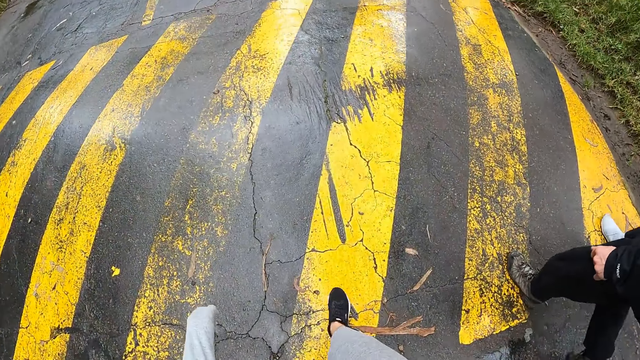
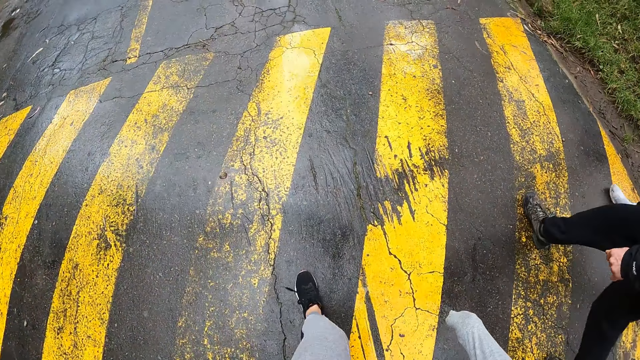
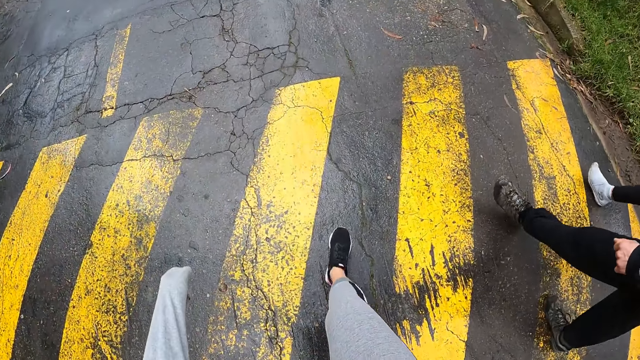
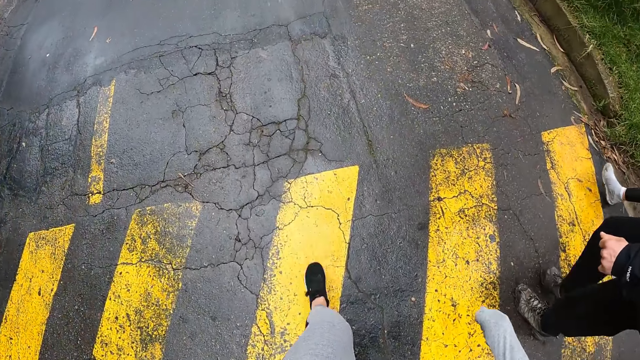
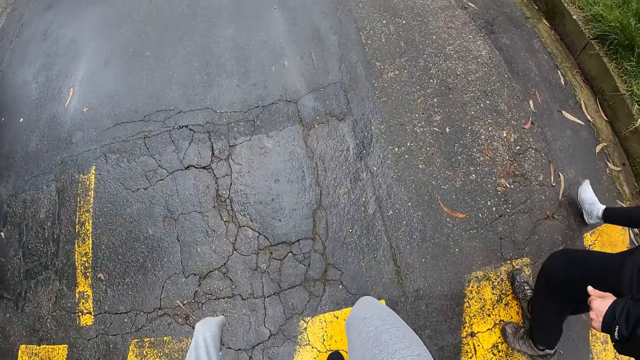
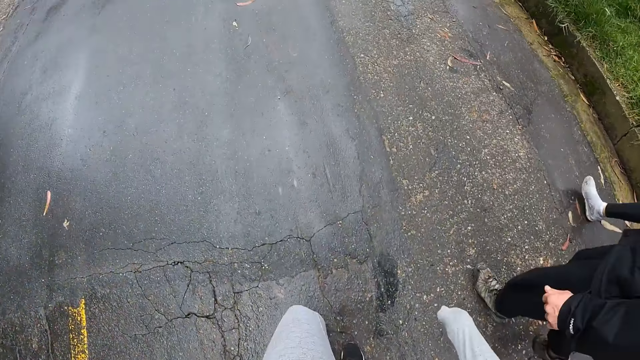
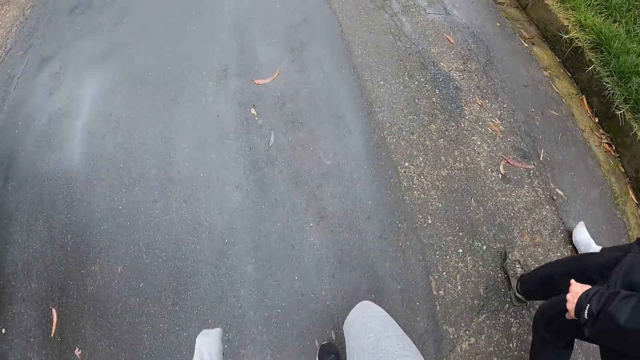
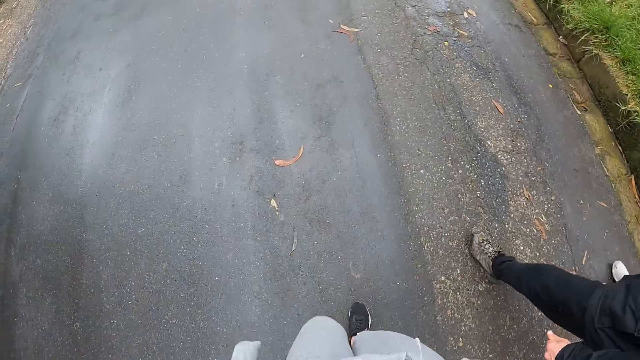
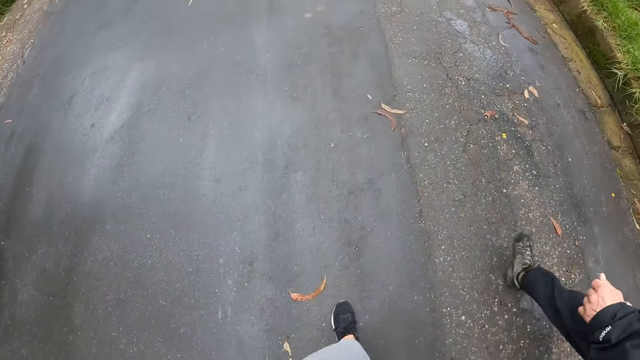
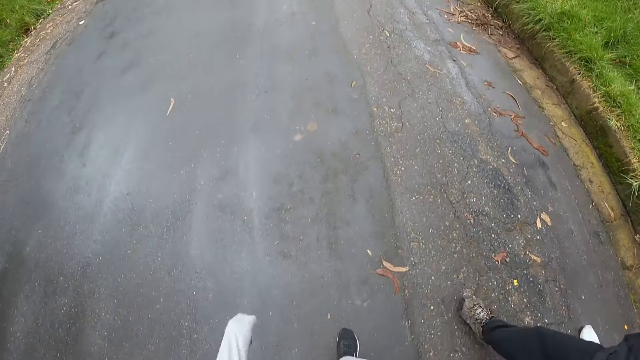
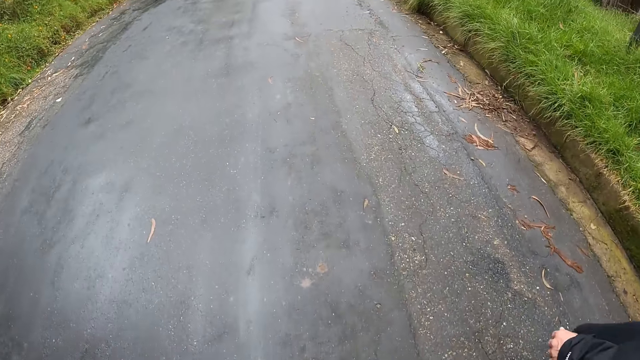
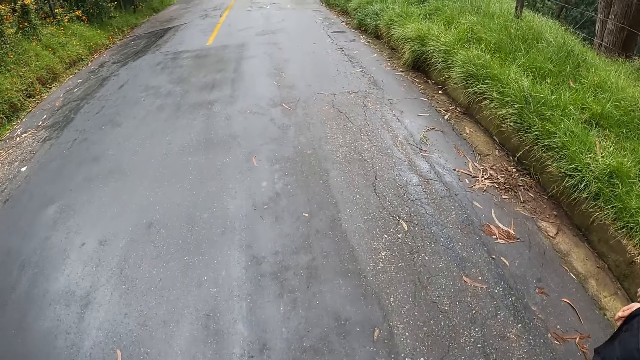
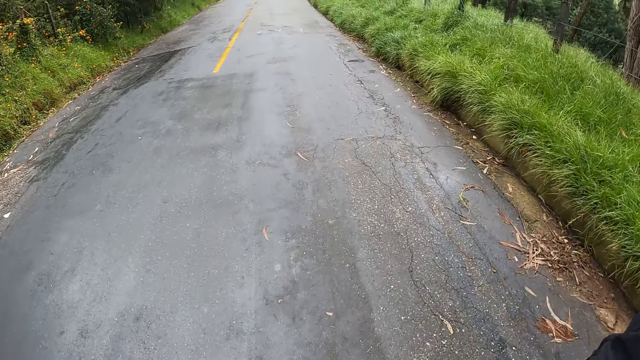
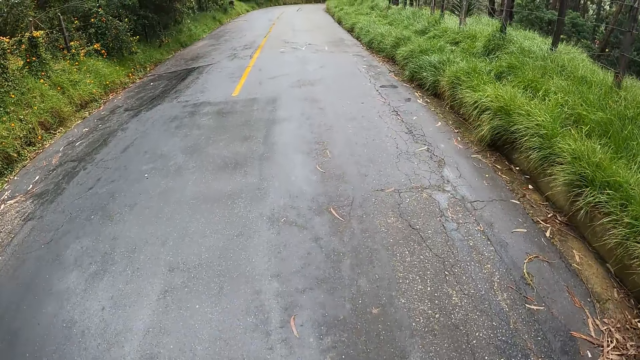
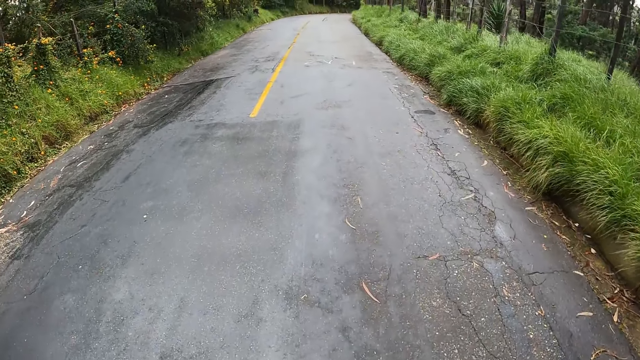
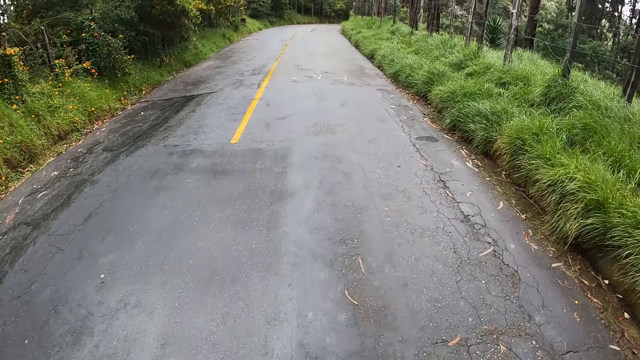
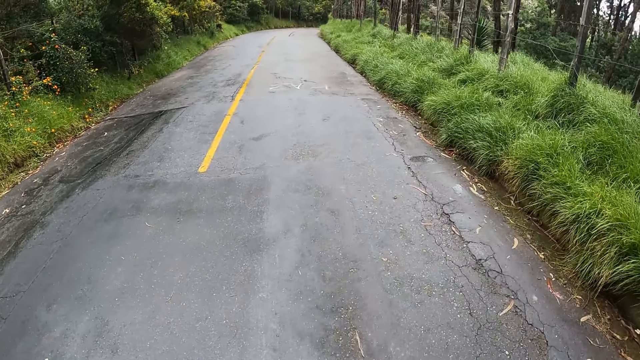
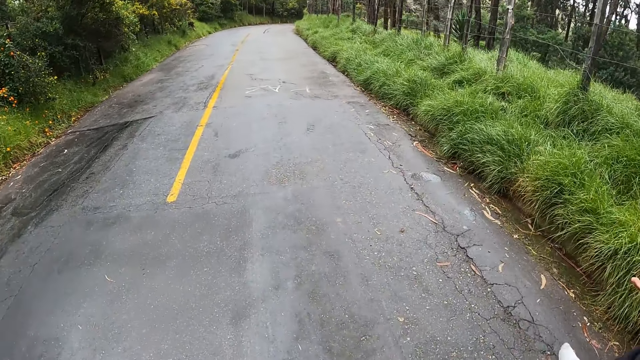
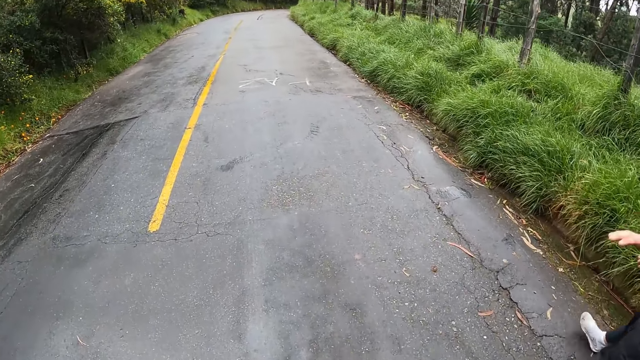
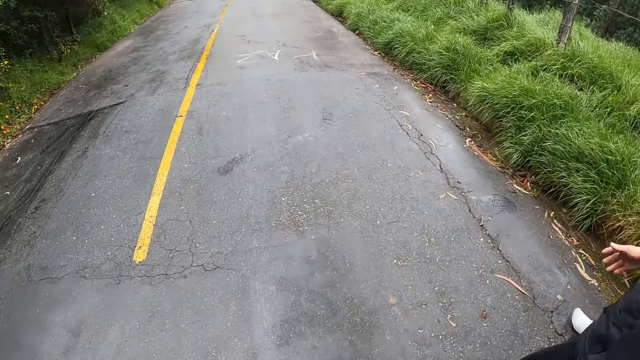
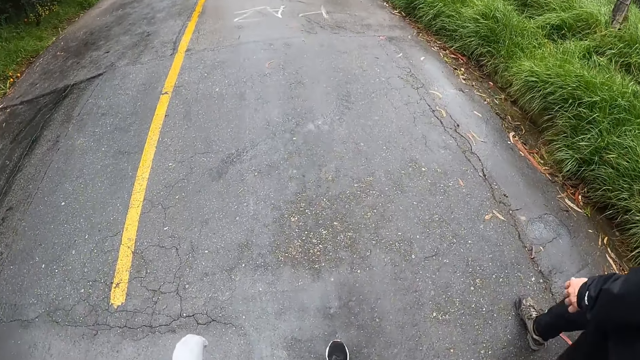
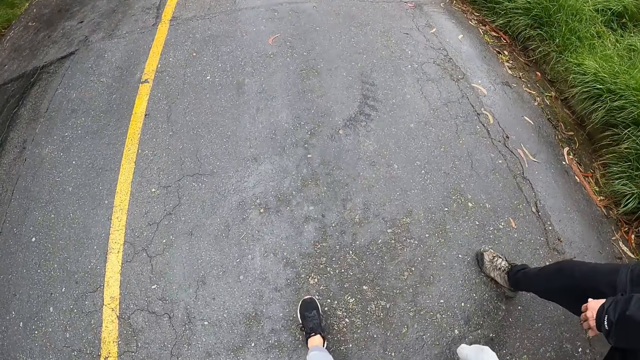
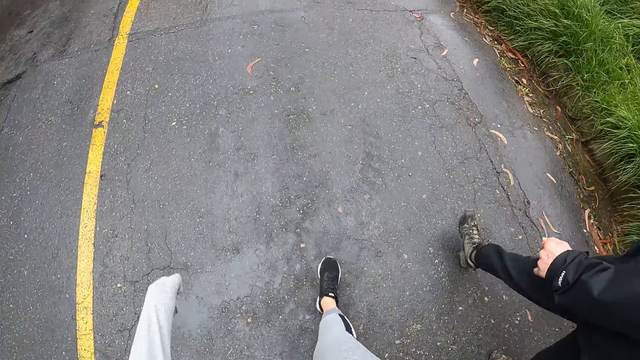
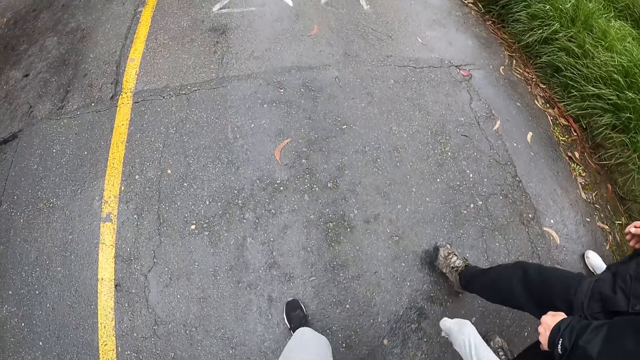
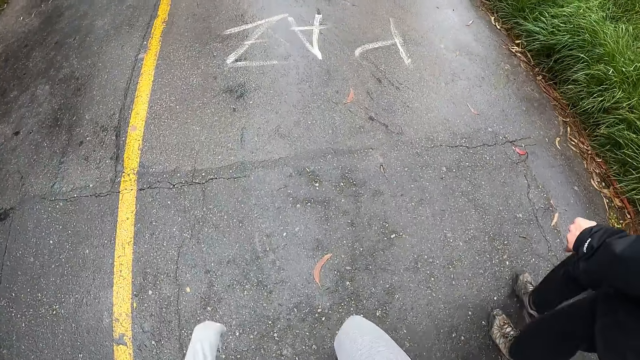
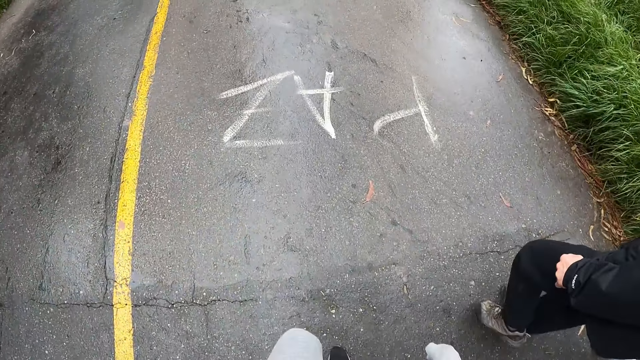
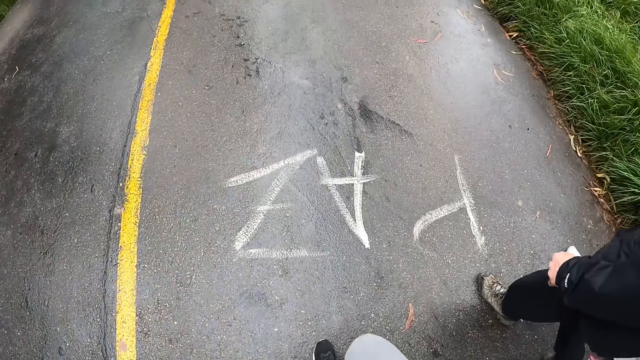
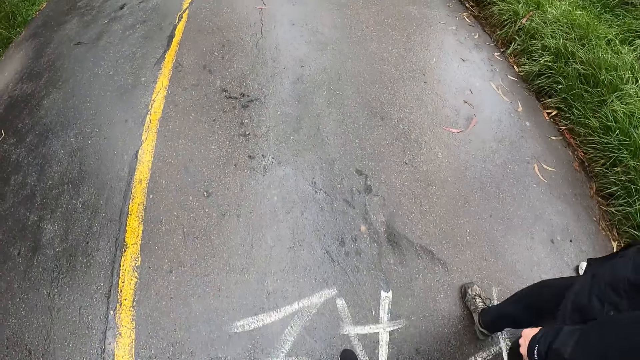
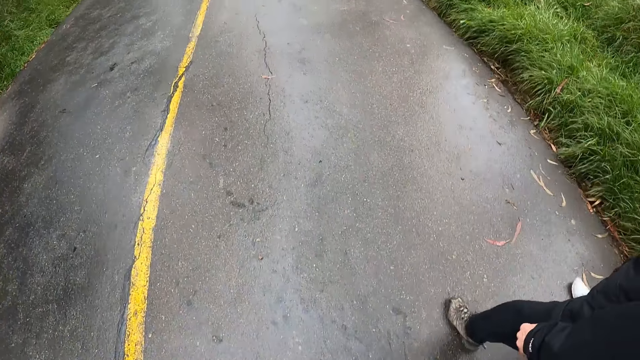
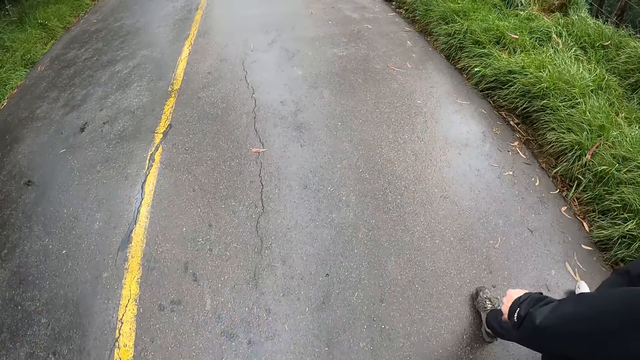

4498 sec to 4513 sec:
A person talks to a lady and the camera wearer with hand signs. The camera wearer walks on the road with the person and the lady.

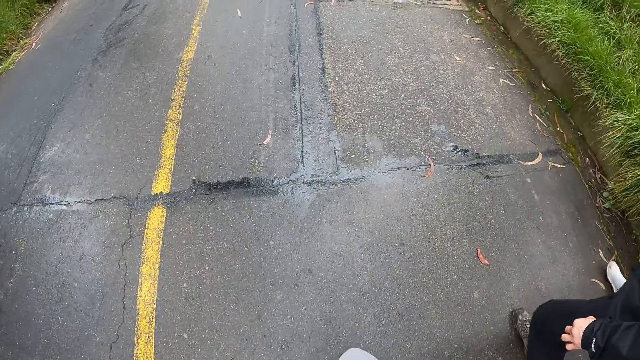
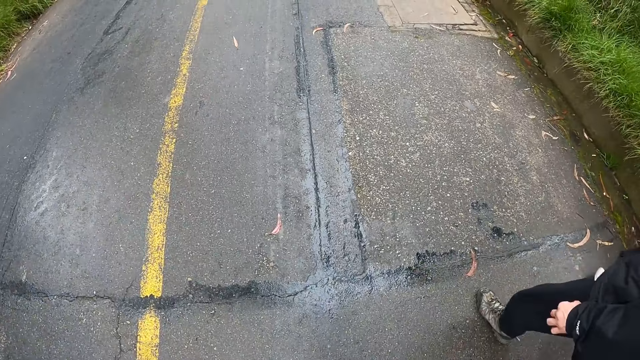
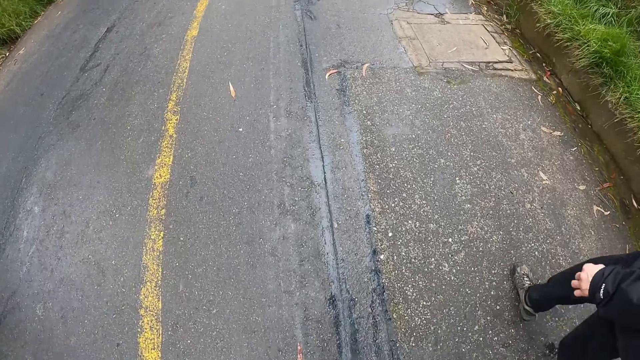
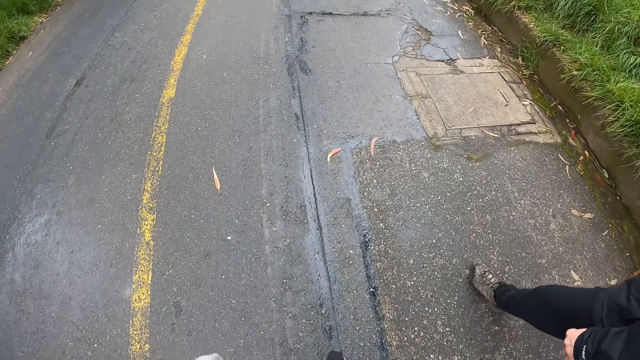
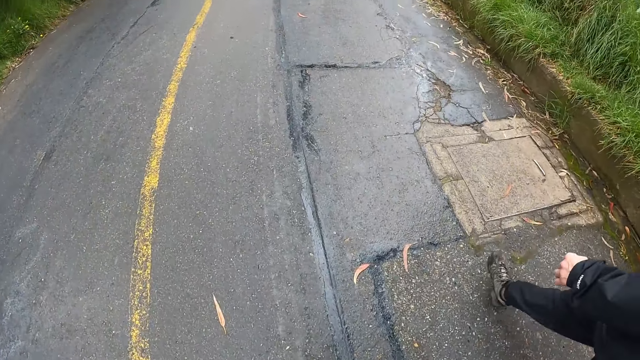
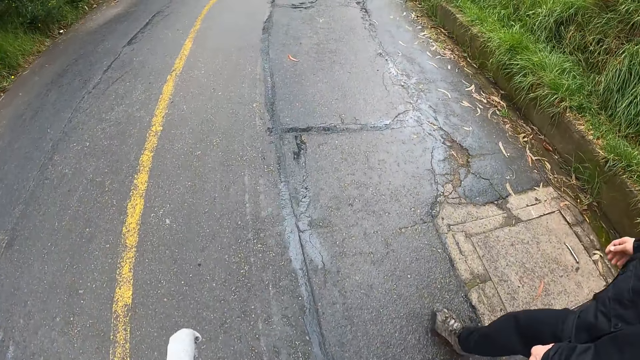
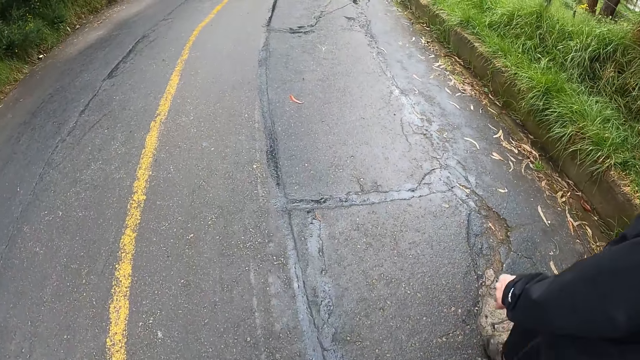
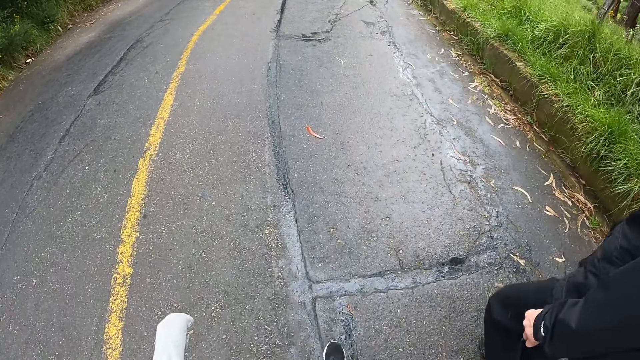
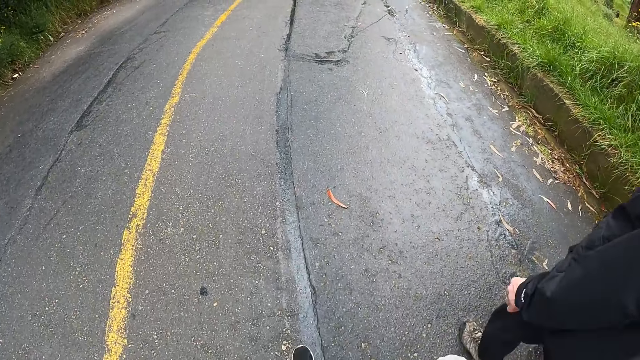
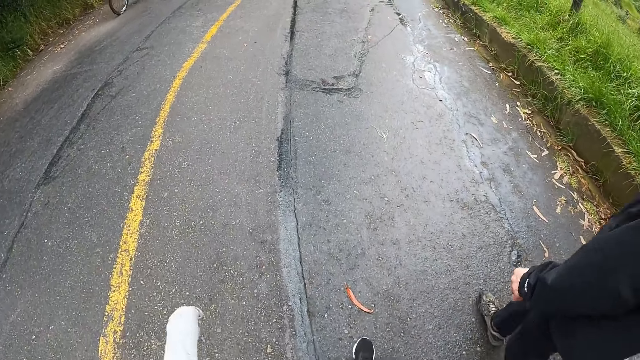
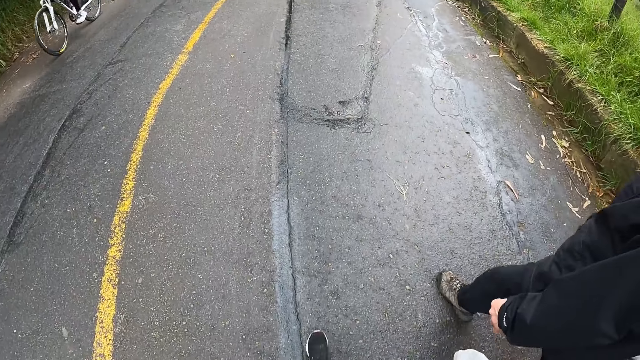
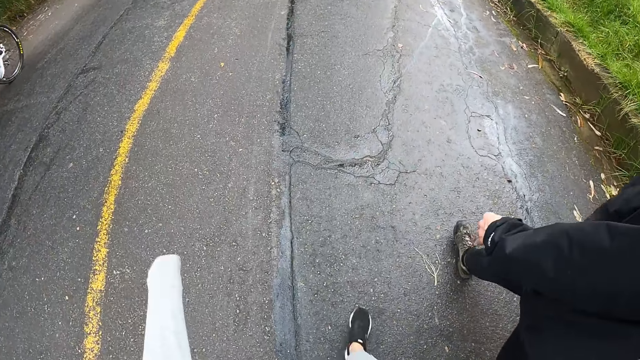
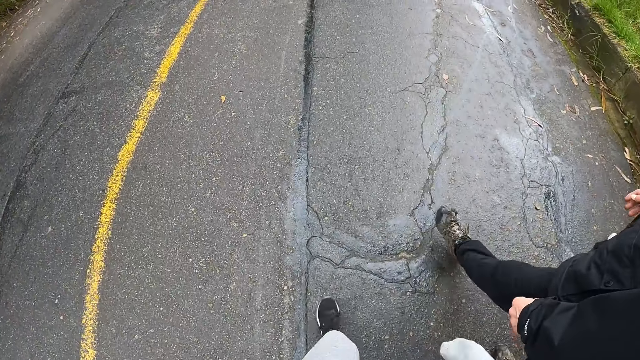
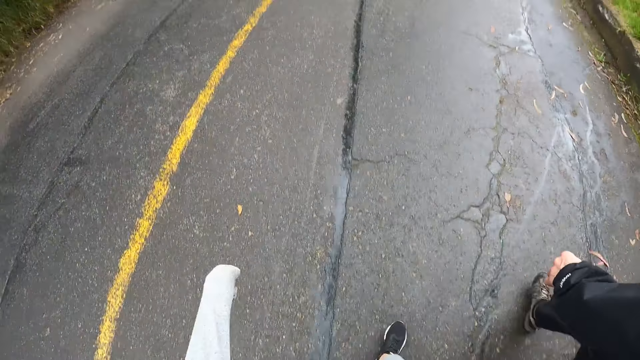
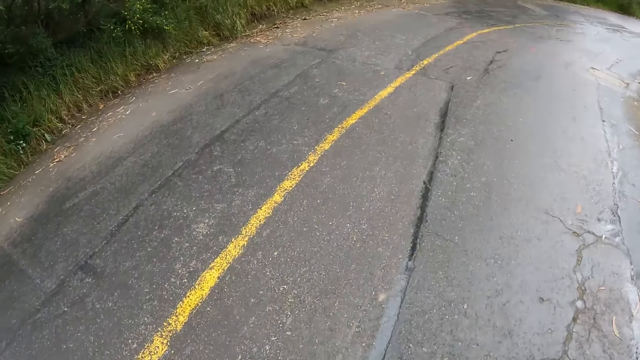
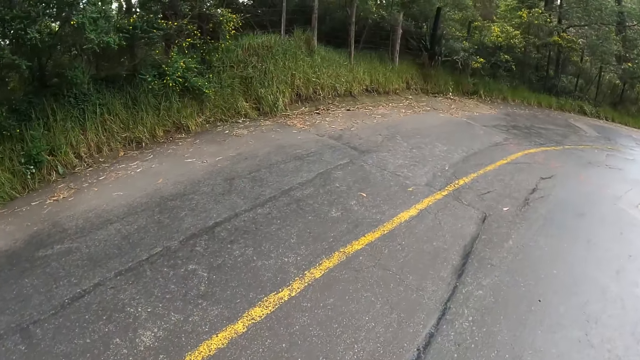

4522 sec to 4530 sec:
A man rides a bicycle past the camera wearer.
